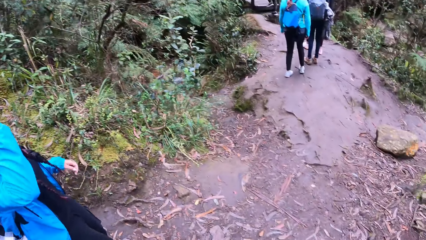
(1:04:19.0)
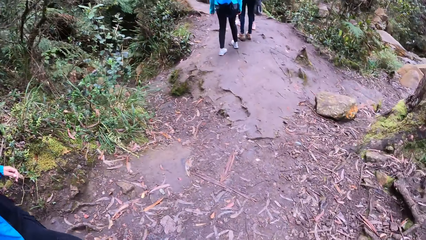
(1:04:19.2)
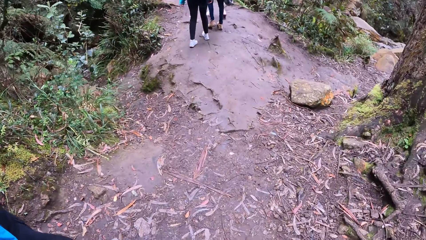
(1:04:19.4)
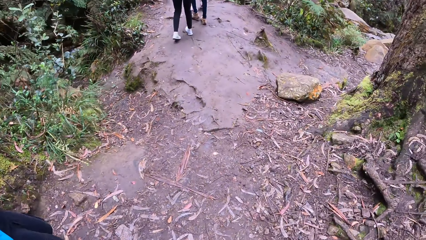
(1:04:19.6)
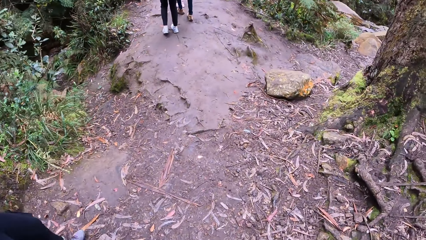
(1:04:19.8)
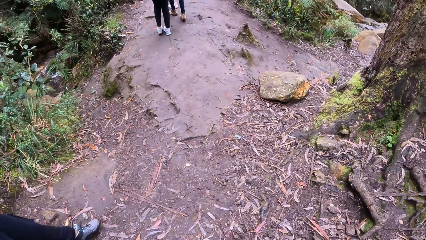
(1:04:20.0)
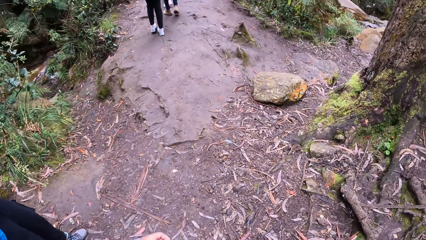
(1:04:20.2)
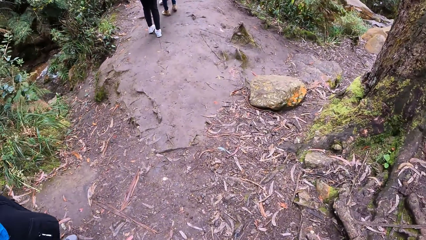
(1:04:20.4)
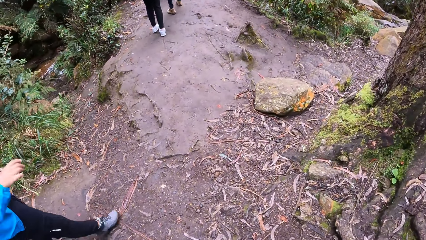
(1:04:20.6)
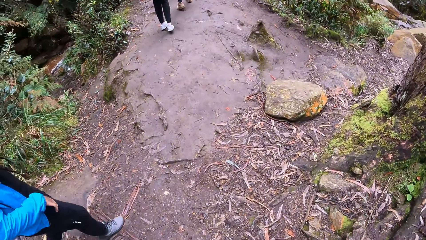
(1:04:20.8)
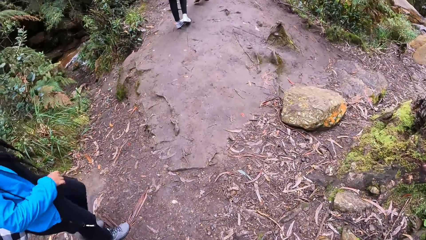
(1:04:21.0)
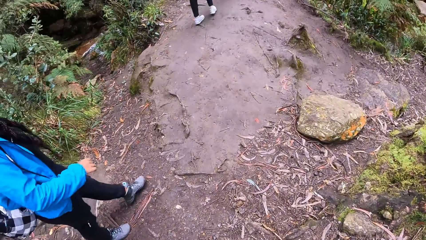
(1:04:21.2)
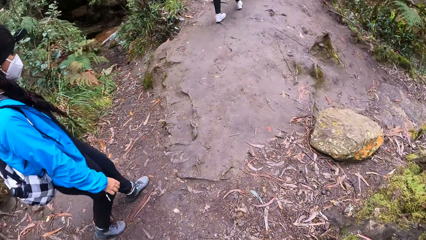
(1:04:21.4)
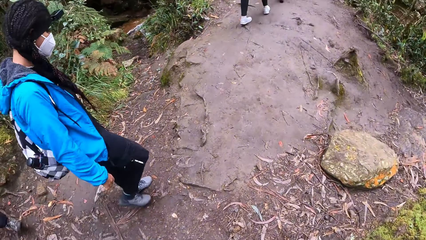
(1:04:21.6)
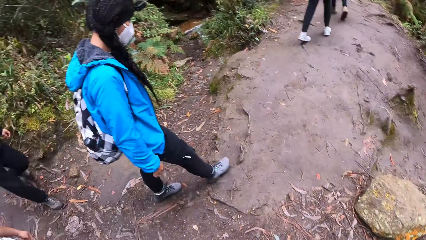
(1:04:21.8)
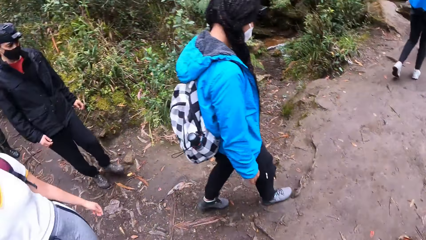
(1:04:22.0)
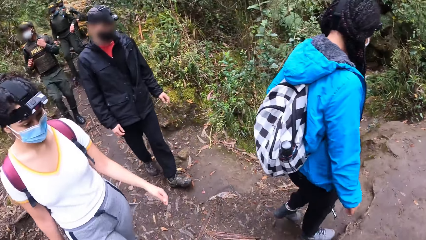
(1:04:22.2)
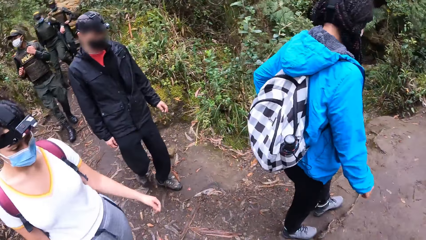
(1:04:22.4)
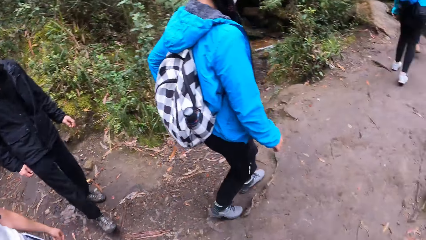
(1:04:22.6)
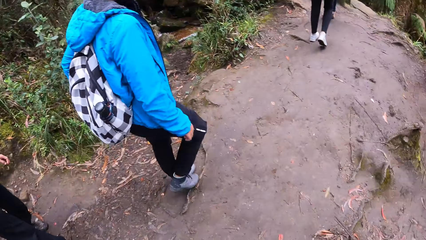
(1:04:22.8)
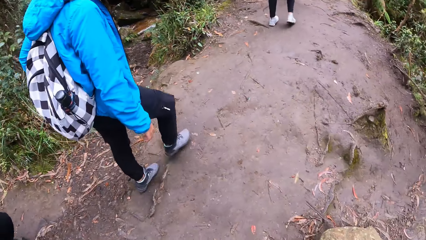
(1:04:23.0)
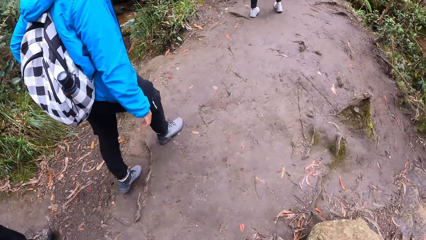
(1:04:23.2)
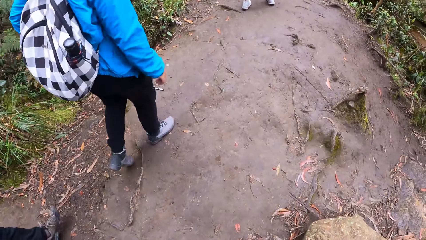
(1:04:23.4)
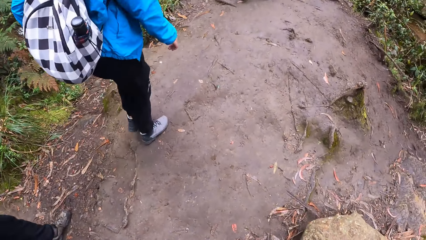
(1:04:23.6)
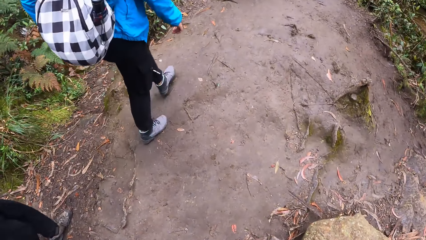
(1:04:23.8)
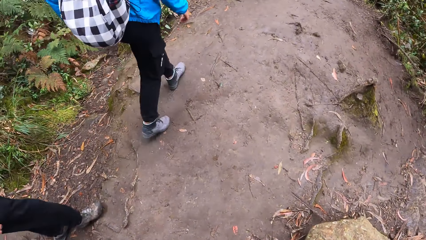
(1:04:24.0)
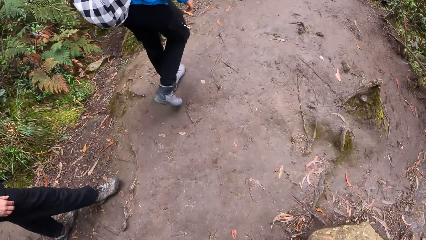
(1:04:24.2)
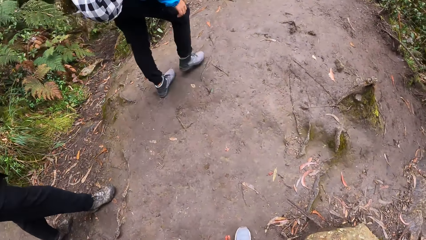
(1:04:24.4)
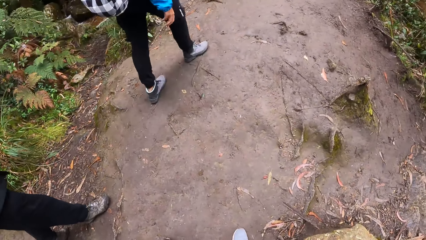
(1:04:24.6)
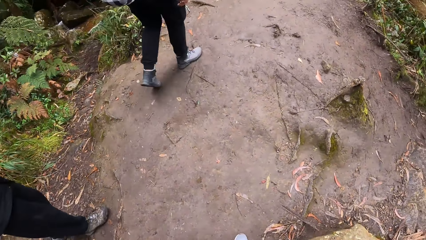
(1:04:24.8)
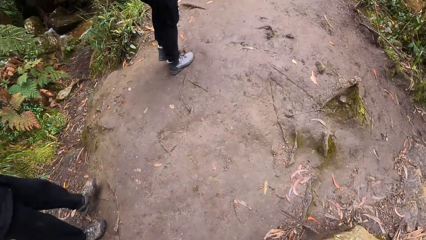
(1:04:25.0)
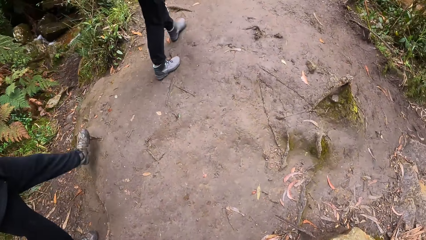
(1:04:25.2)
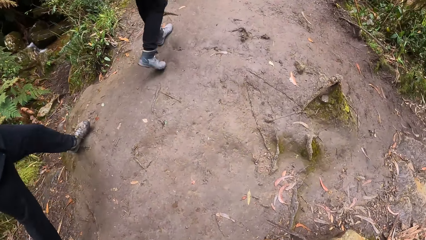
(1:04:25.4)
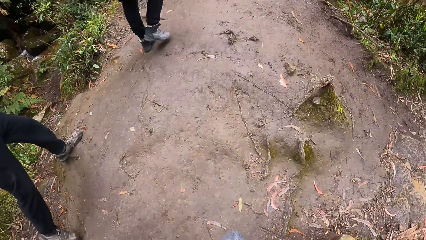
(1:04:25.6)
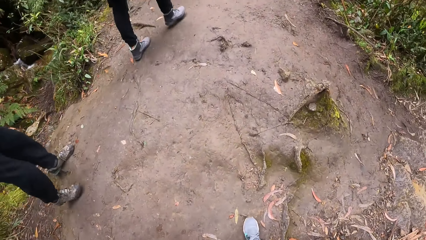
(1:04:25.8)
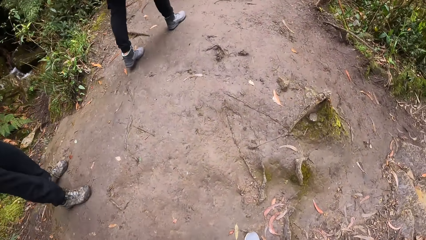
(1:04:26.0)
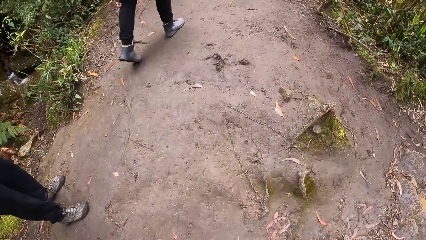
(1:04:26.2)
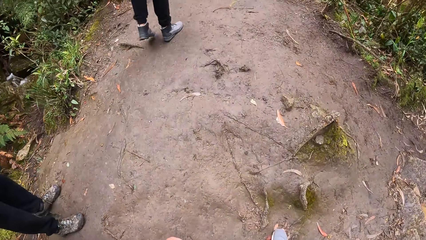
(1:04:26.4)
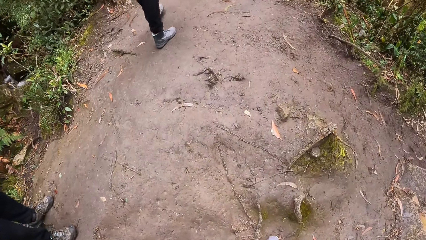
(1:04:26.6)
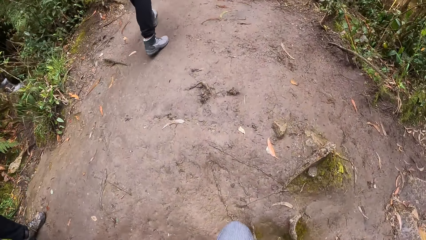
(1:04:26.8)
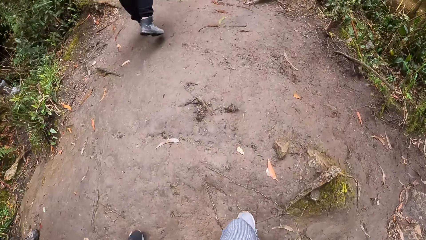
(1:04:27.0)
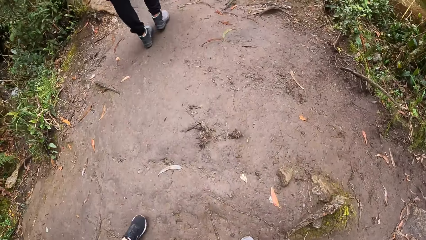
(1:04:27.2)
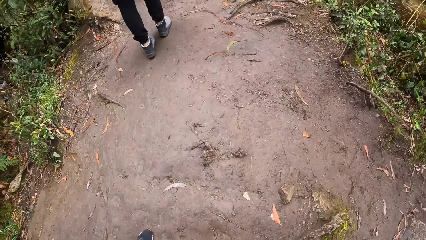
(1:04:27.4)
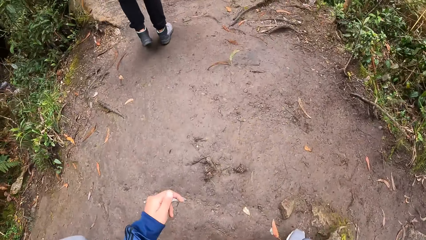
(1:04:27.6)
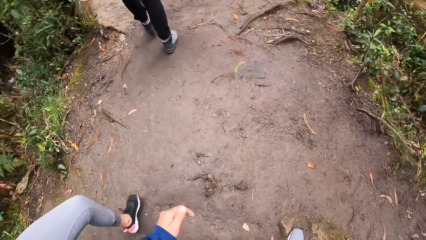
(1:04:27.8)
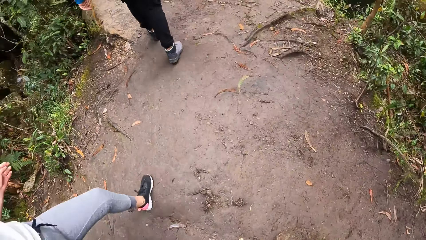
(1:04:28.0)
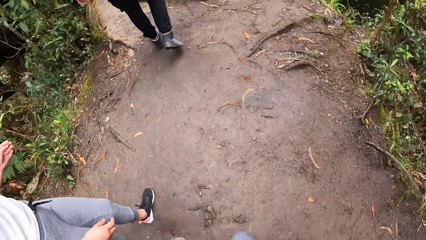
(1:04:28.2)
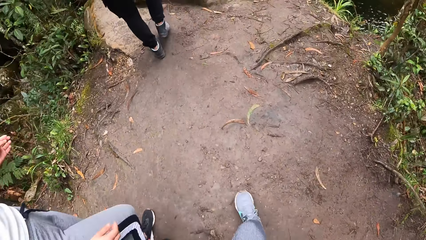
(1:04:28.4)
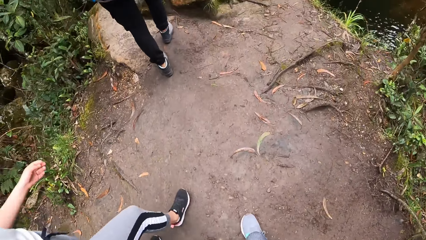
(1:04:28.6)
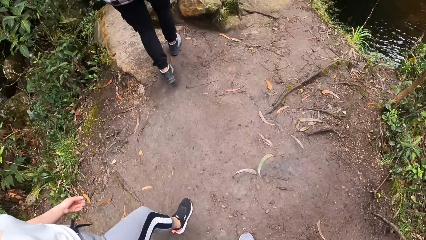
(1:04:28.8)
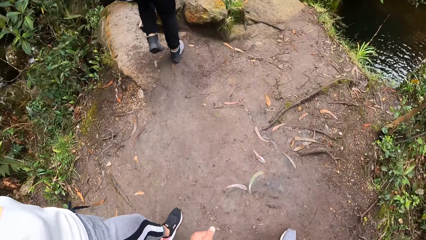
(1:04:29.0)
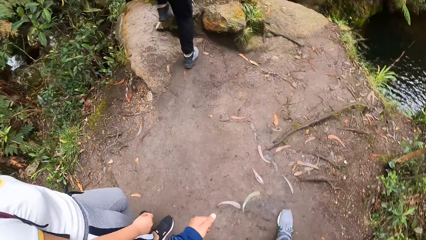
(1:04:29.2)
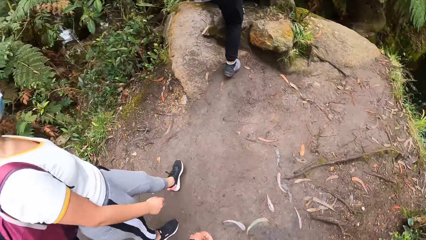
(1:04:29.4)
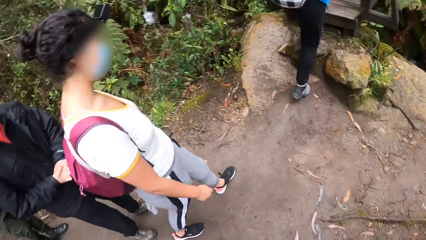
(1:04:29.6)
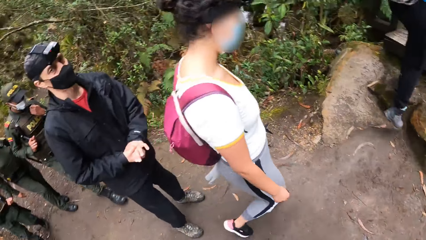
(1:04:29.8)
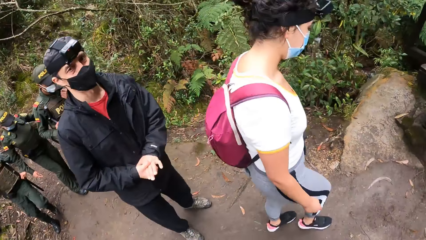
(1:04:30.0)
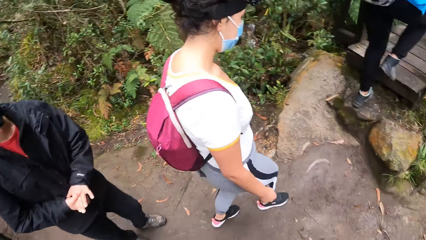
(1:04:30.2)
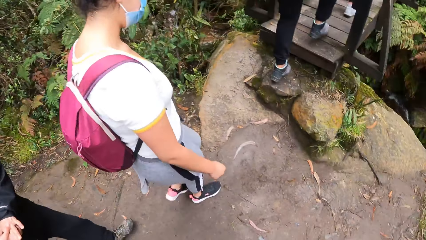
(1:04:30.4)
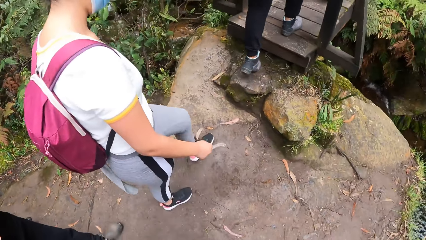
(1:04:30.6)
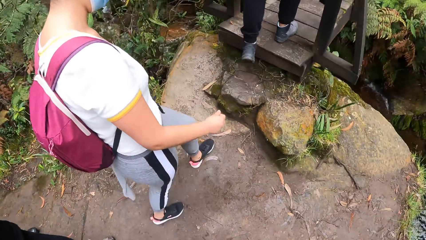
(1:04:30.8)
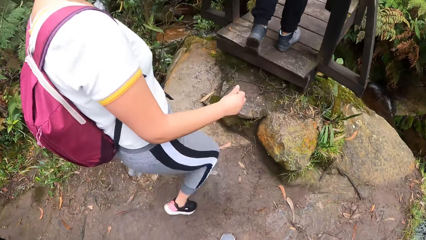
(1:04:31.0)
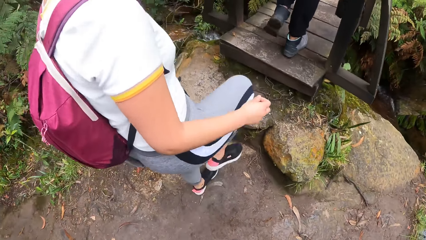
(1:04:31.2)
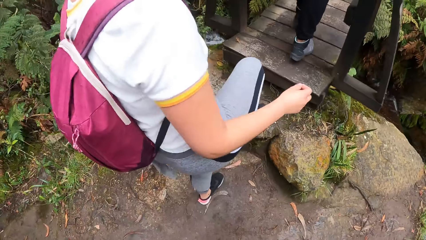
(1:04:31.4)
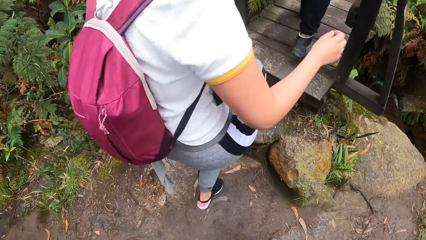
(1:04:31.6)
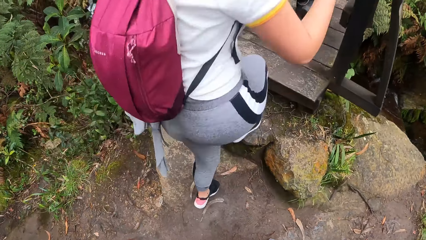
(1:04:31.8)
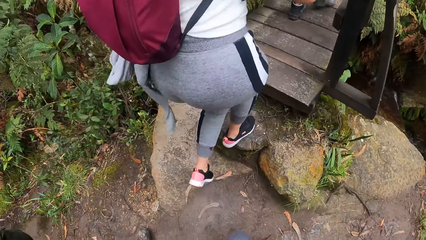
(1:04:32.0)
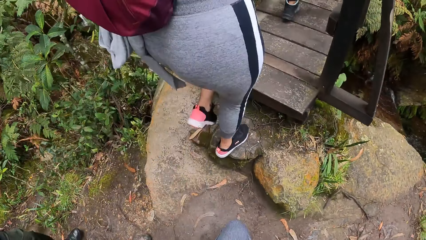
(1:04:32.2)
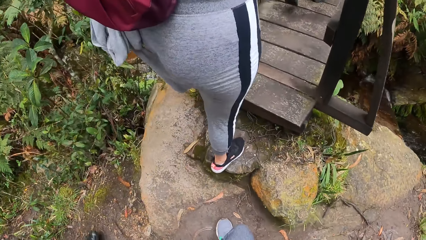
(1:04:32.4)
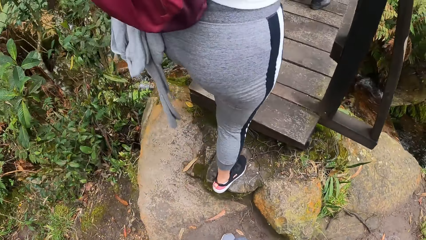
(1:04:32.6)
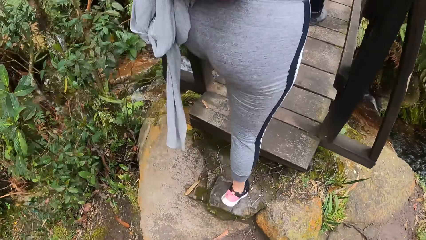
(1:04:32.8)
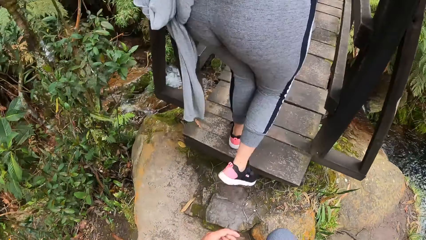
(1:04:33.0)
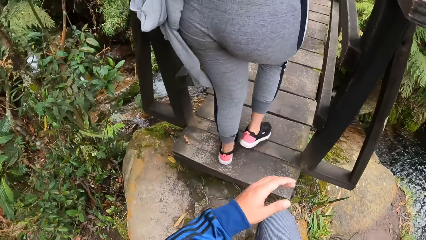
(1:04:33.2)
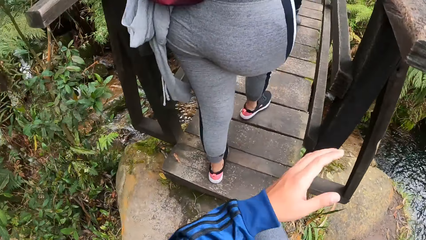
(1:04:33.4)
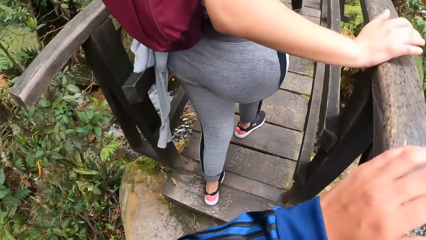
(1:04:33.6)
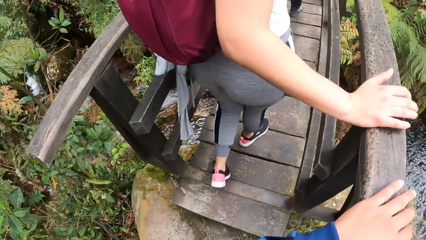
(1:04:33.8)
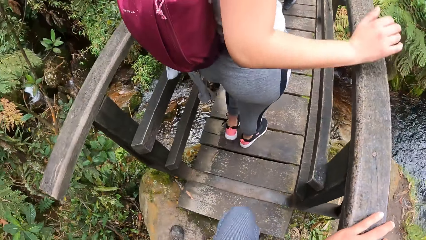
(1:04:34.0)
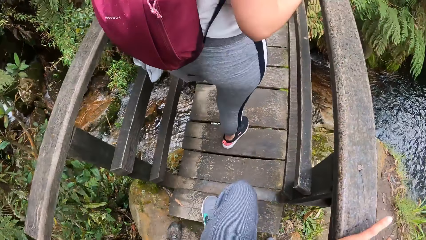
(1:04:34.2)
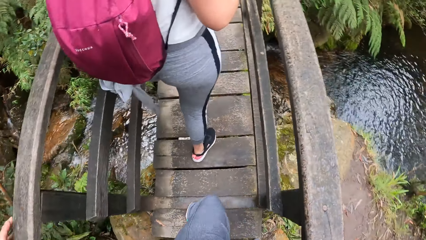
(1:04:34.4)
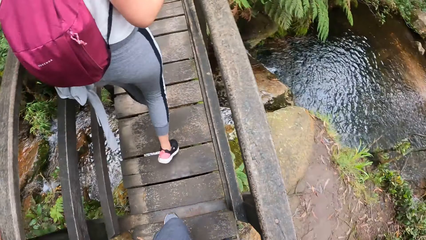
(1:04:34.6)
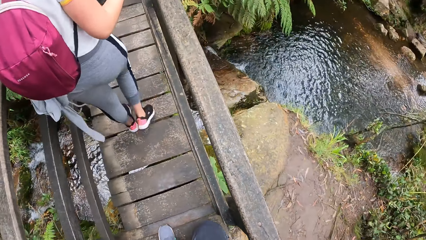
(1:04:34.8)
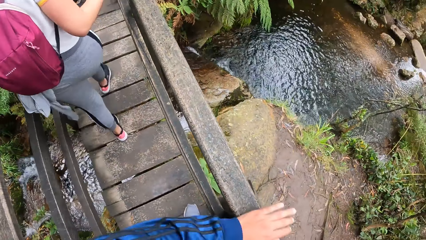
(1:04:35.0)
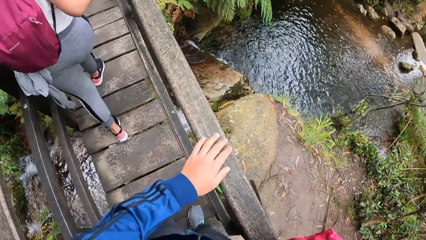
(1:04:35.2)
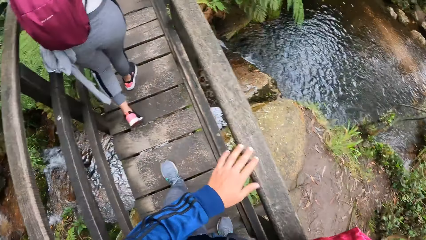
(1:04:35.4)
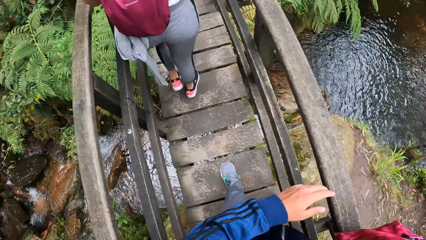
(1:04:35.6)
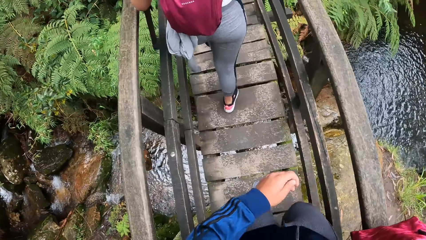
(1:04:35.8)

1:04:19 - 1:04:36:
The camera wearer walks in the forest. He turns around. He walks in the forest. He converses with a person. He walks in the forest. Another person crosses the bridge. The camera wearer walks on the wooden bridge with a group of people. He places his left hand on the right bridge railing.
